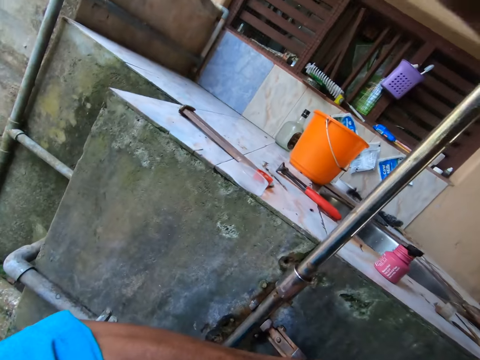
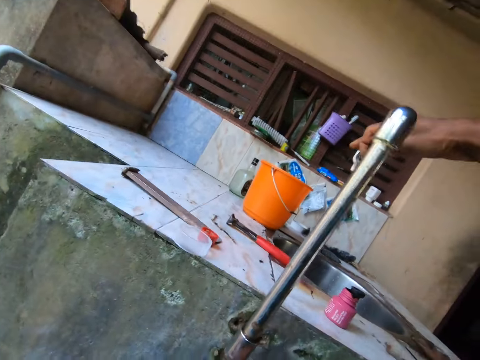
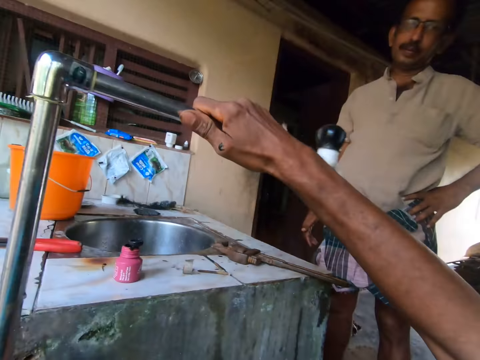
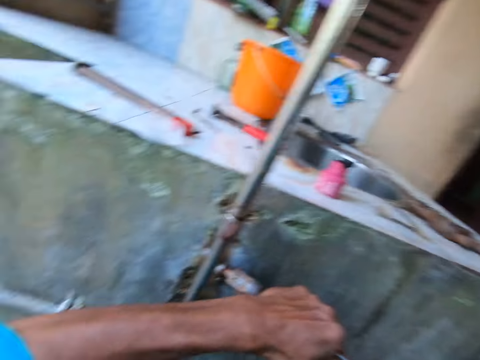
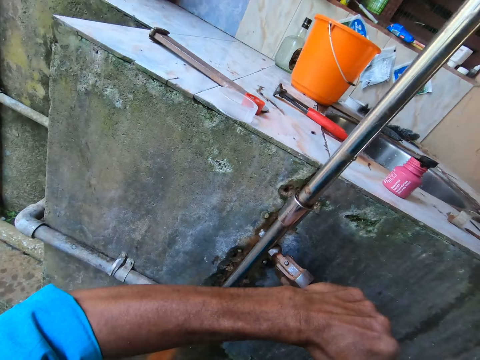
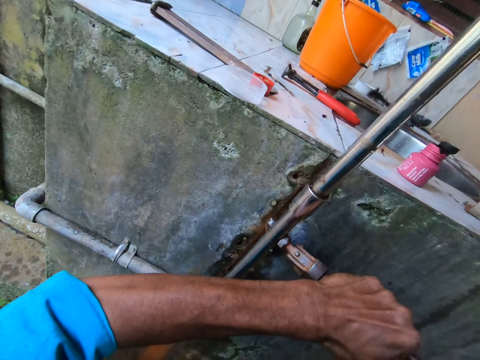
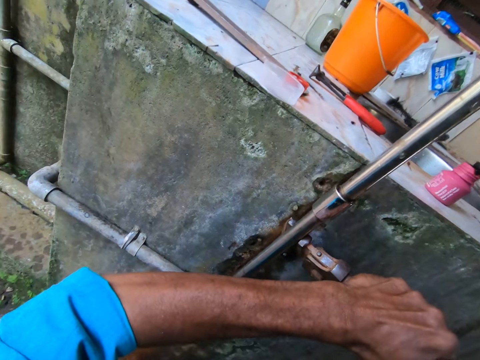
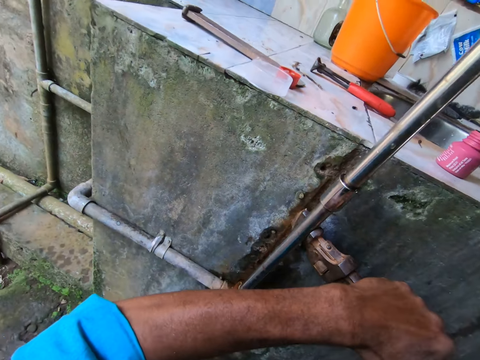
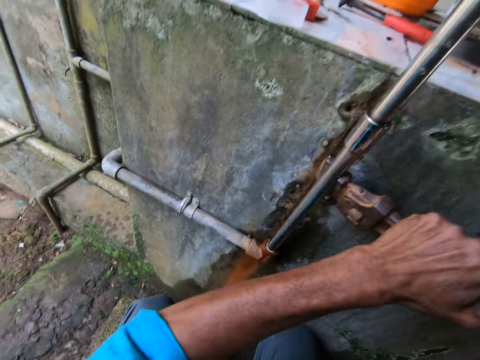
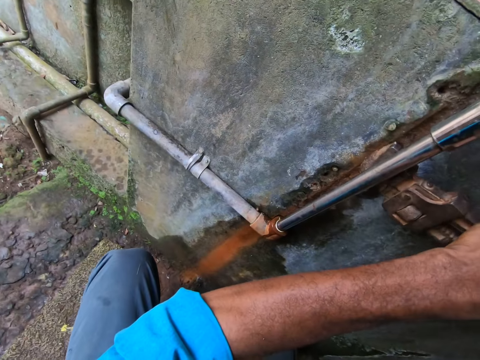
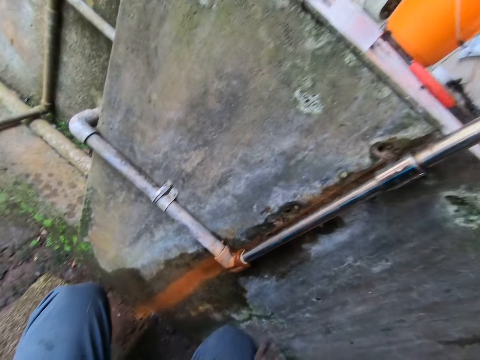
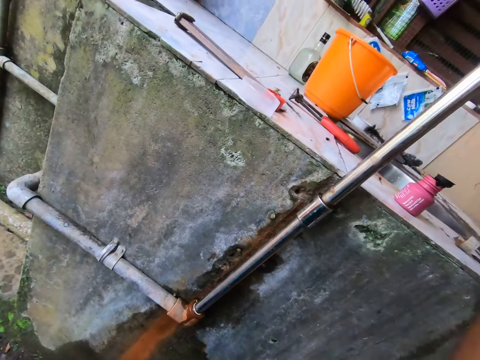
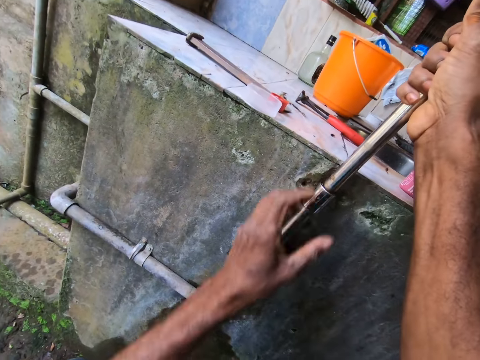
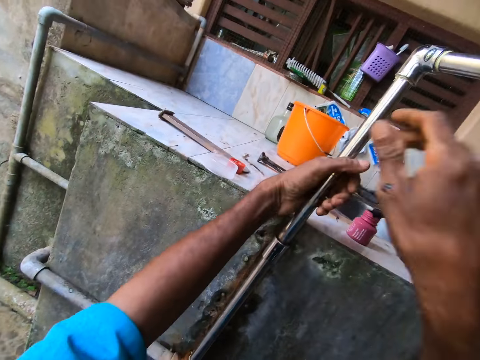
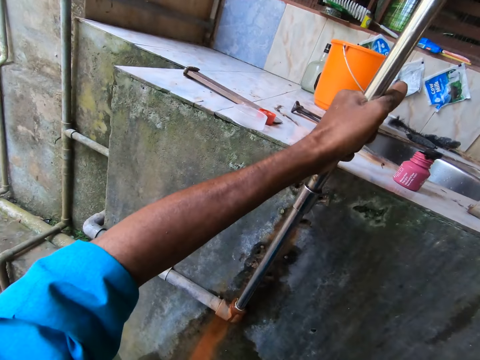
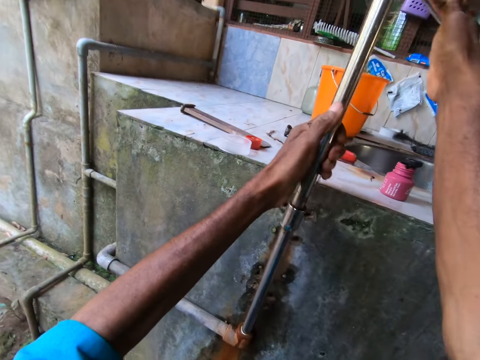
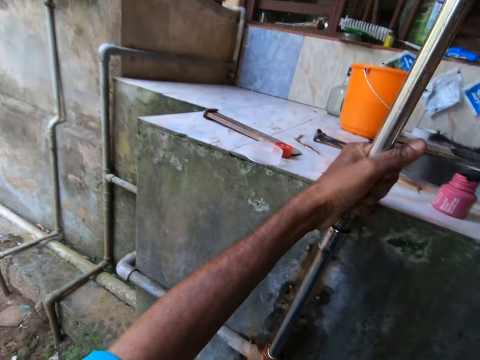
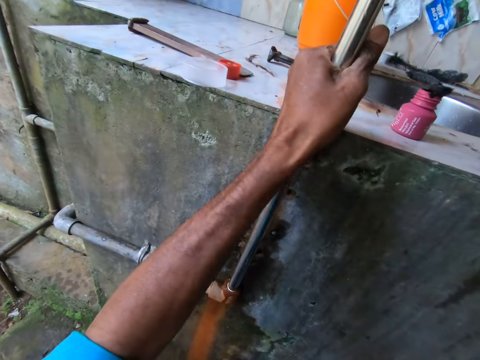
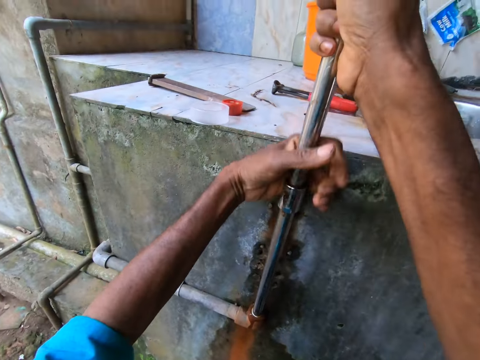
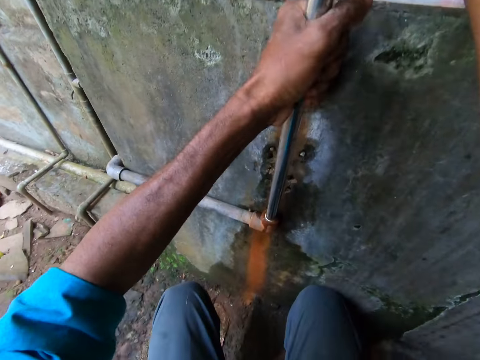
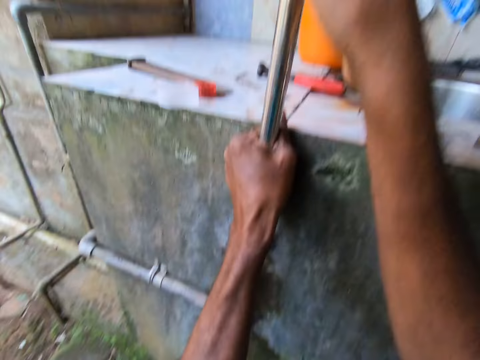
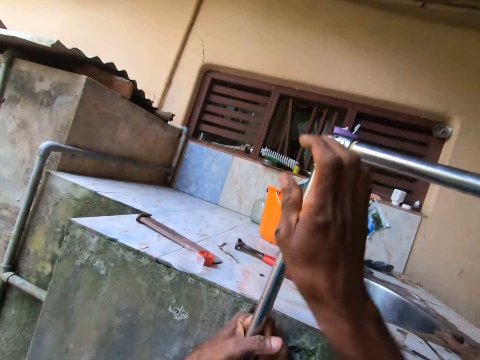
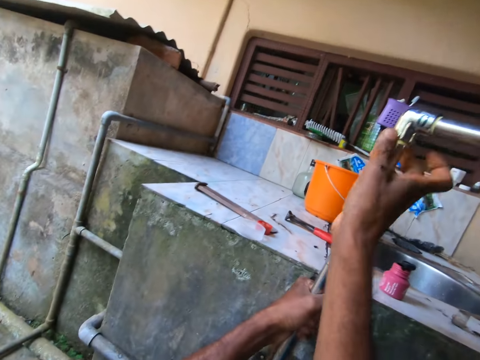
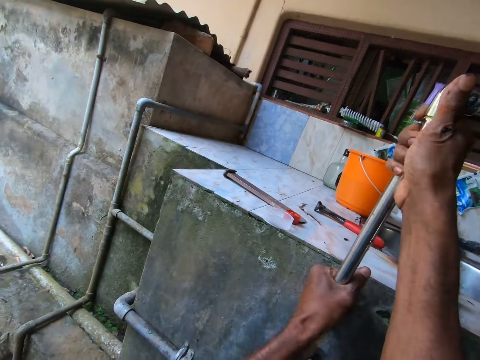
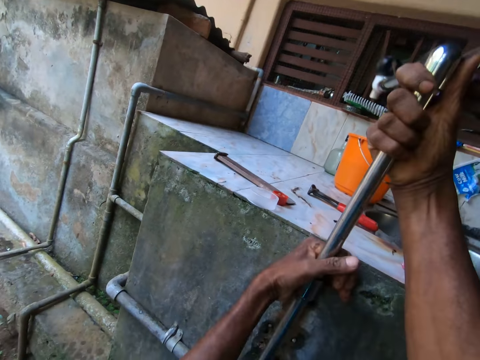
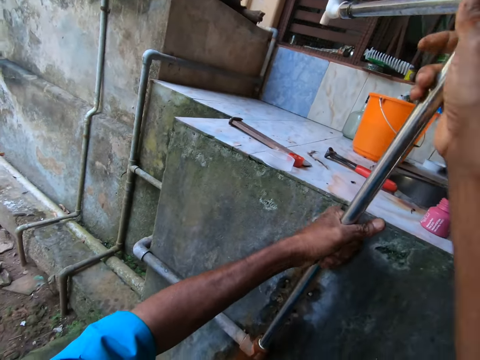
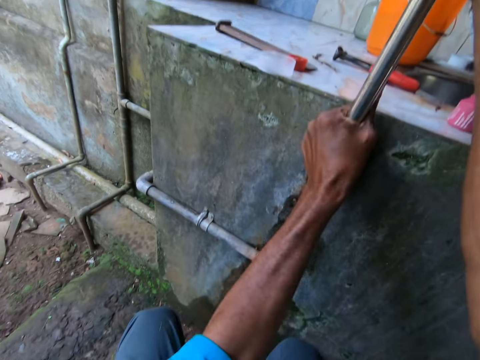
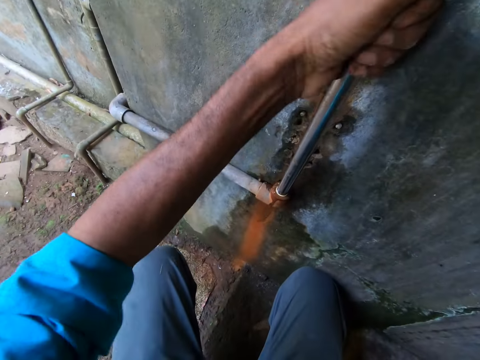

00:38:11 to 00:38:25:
The camera wearer converses with the man. He rotates the pipe and laughs. He removes the pipe wrench from the pipe with his left hand. He drops the pipe wrench on the ground with his left hand. He holds the pipe with his right hand. He holds the pipe with his left hand. He unscrews the pipe neck with his right hand. He rotates the pipe.

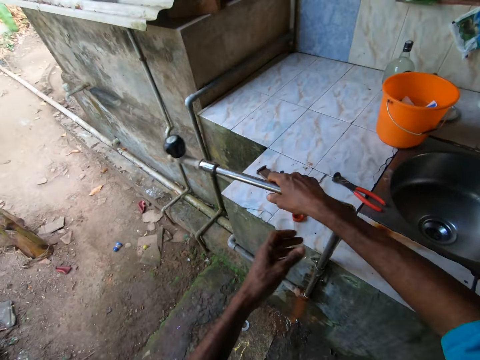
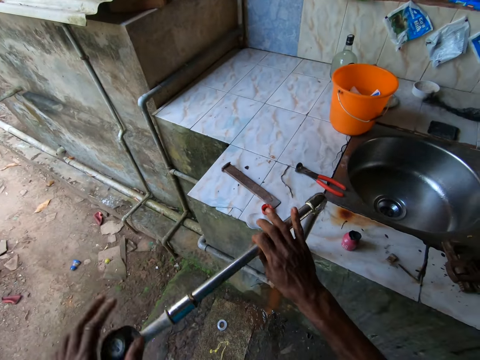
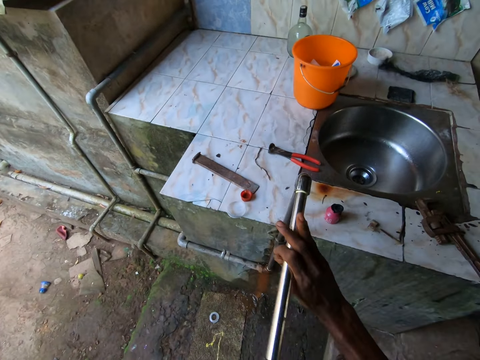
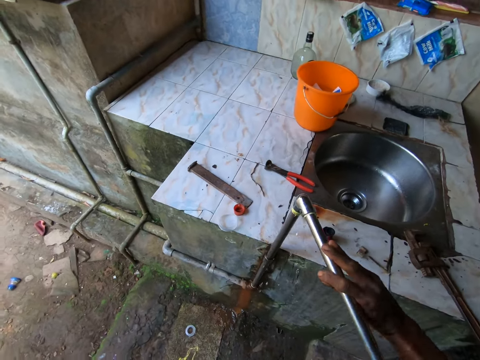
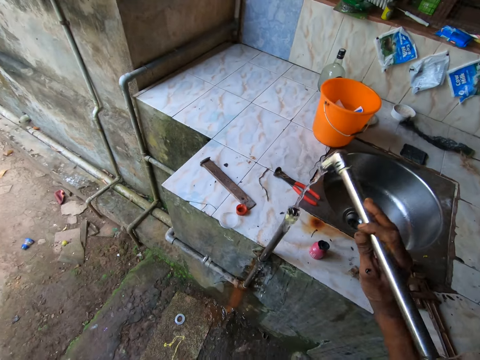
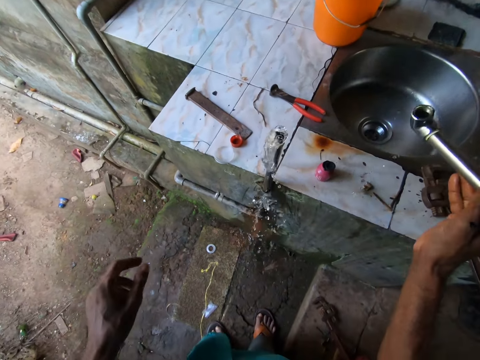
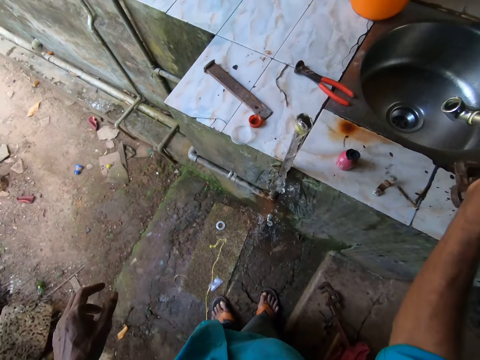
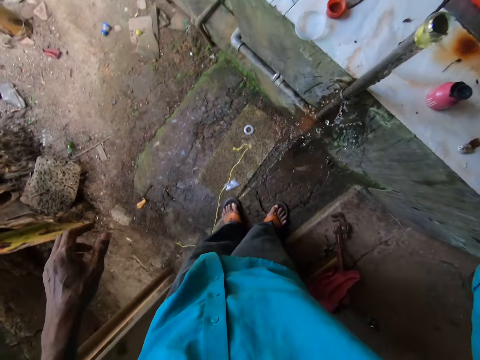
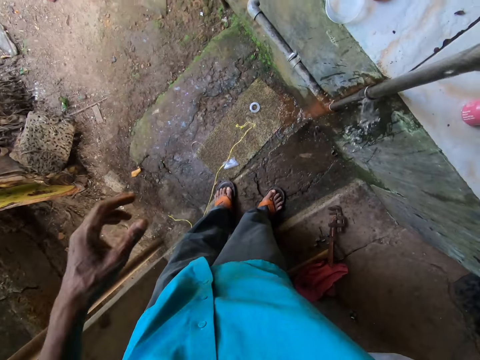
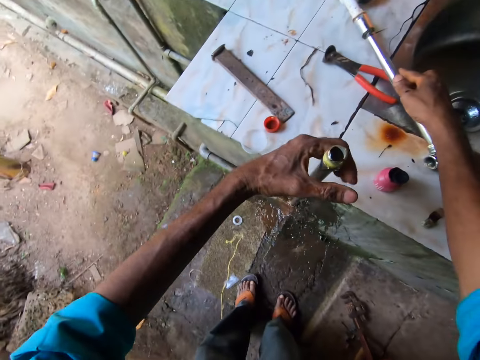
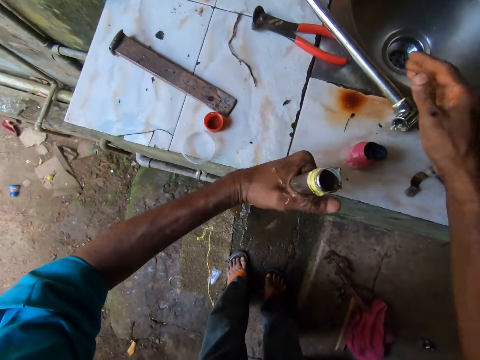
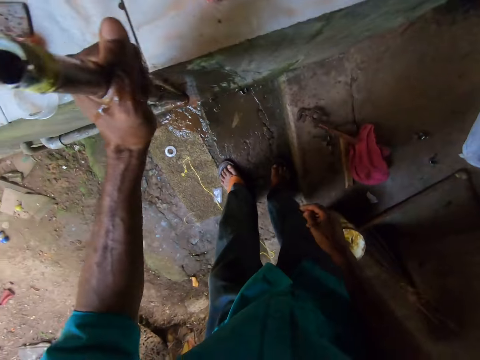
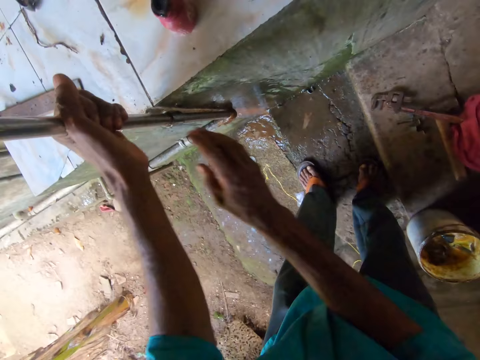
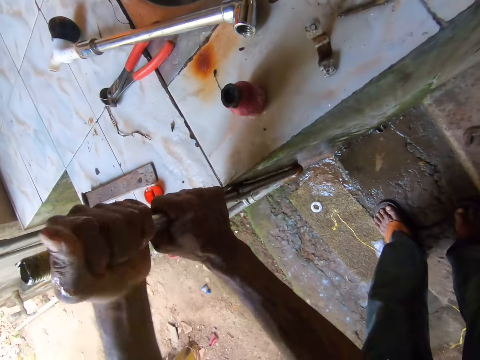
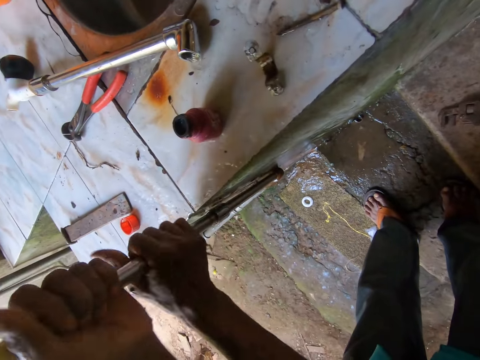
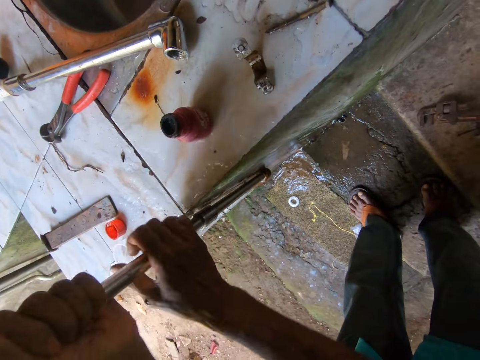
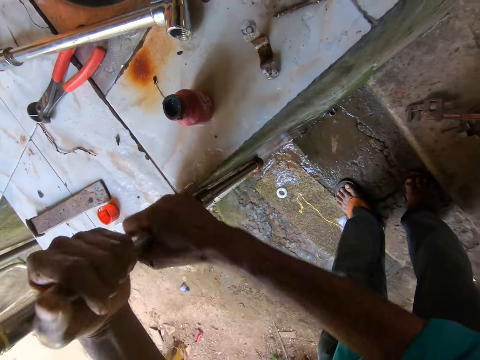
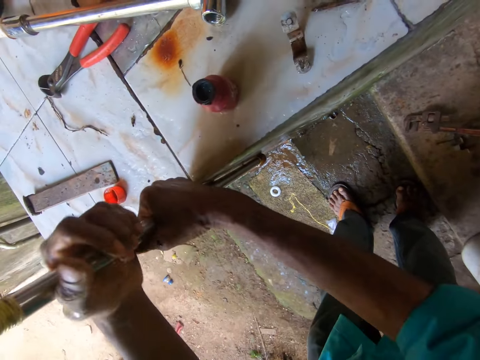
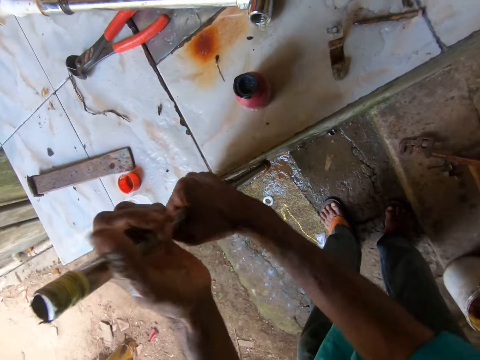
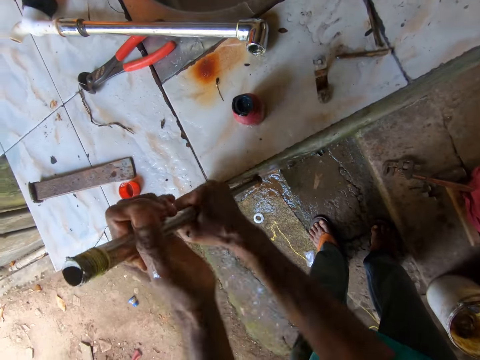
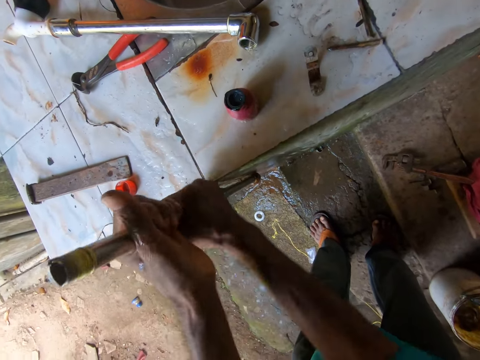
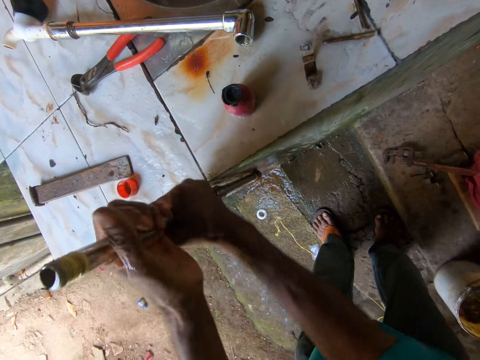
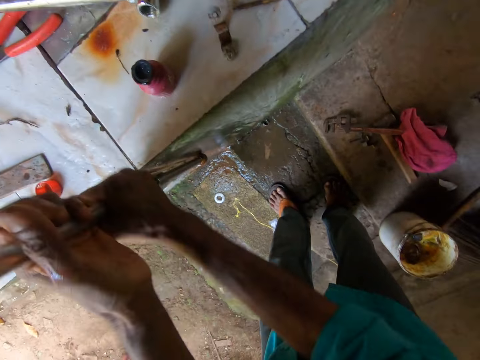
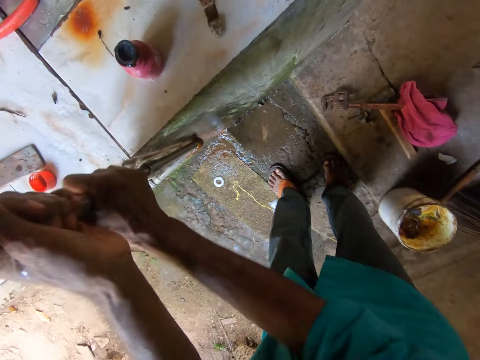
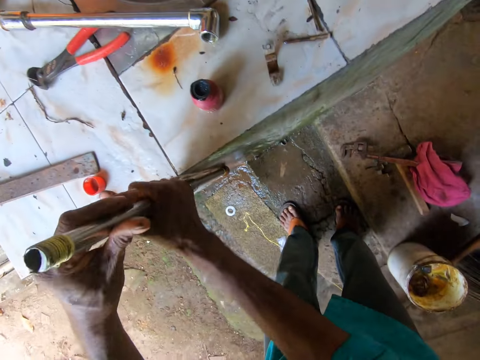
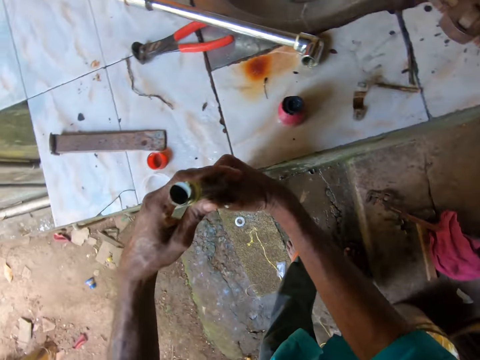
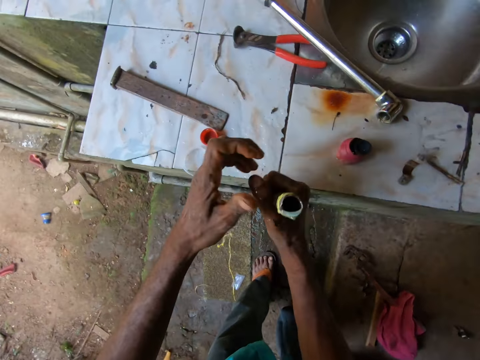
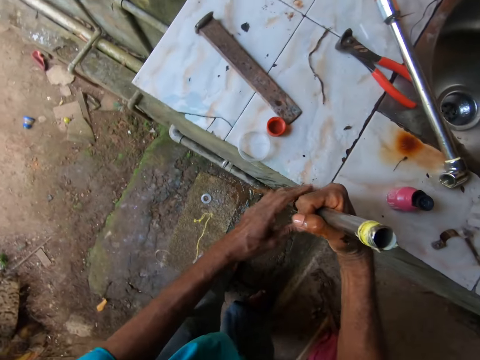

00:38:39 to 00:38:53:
The camera wearer removes the pipe neck with his right hand. He separates the pipes. He drops the pipe neck on the counter top with his right hand. He holds the pipe with his left hand. He unscrews the pipe with both hands. He rotates the pipe.
